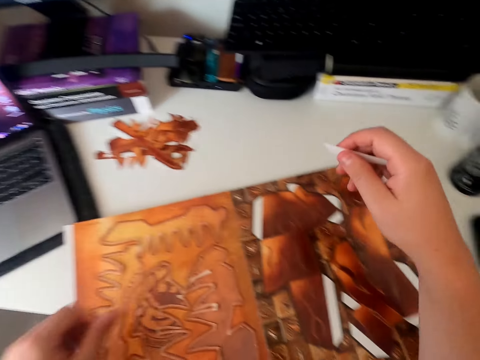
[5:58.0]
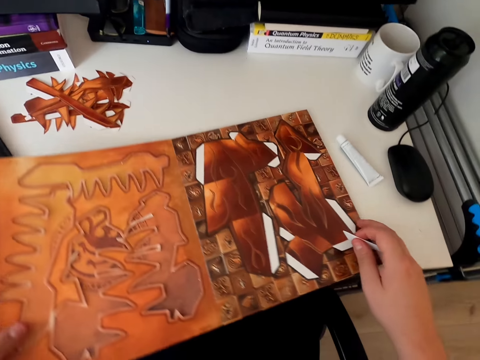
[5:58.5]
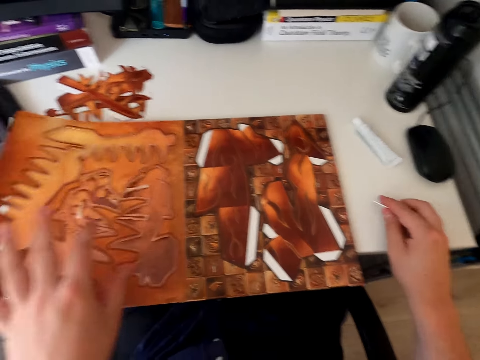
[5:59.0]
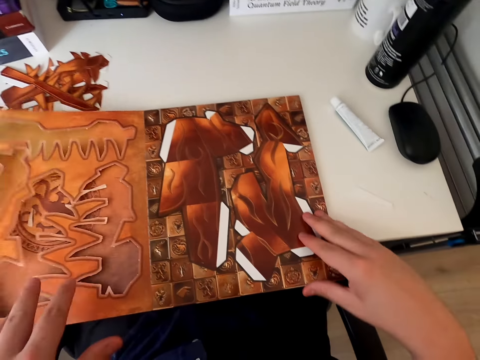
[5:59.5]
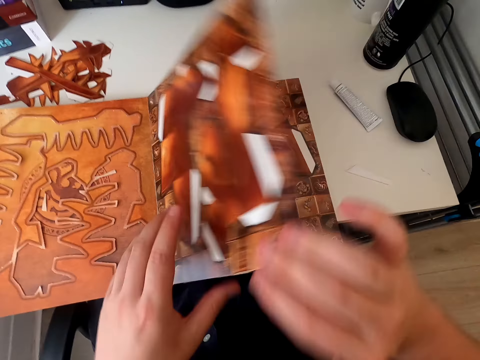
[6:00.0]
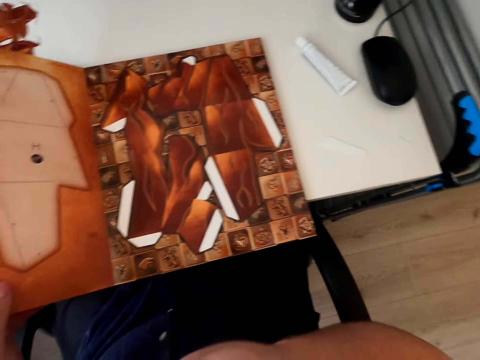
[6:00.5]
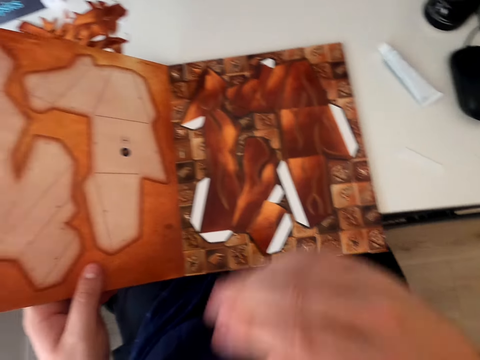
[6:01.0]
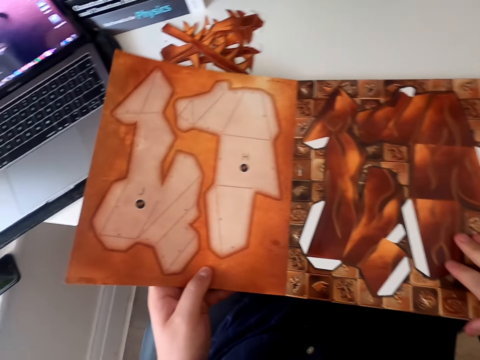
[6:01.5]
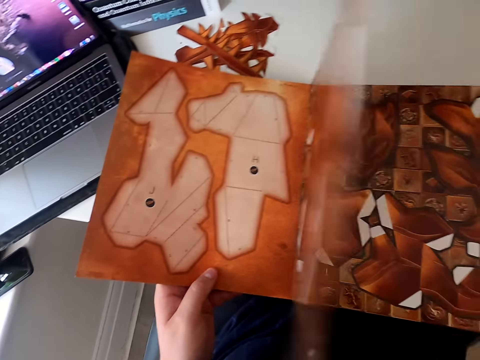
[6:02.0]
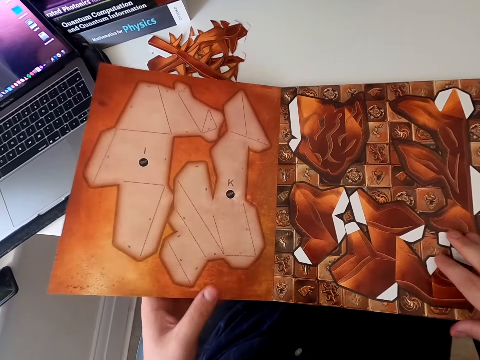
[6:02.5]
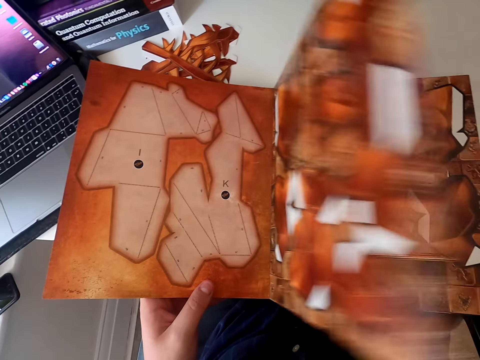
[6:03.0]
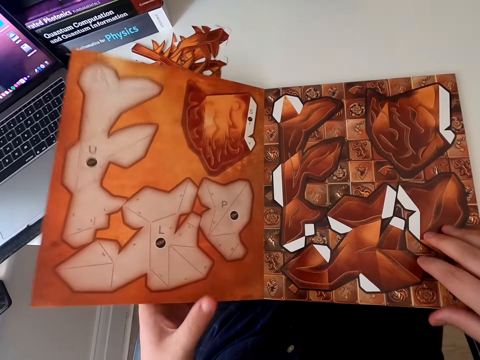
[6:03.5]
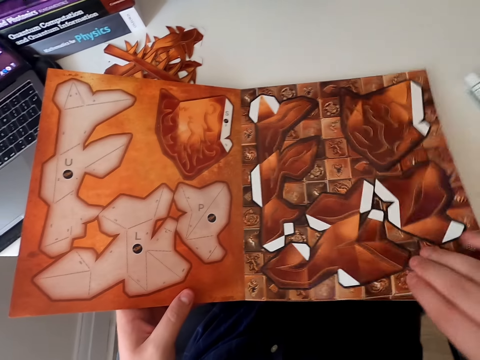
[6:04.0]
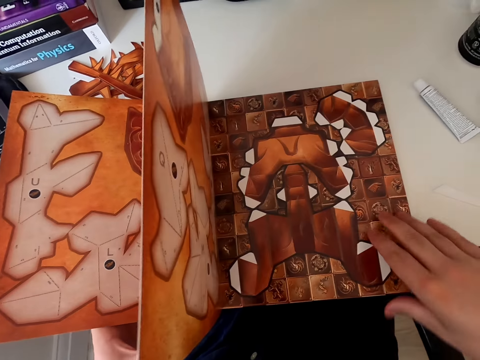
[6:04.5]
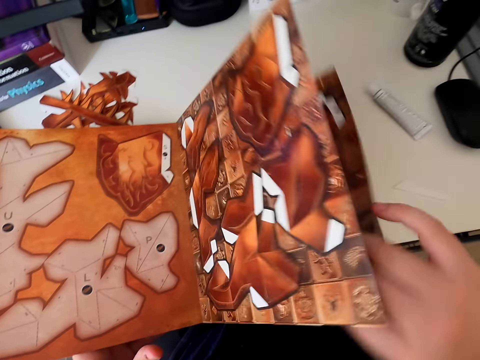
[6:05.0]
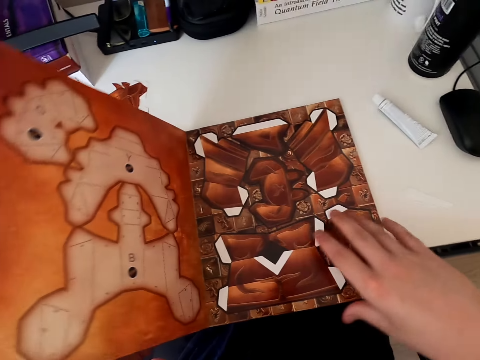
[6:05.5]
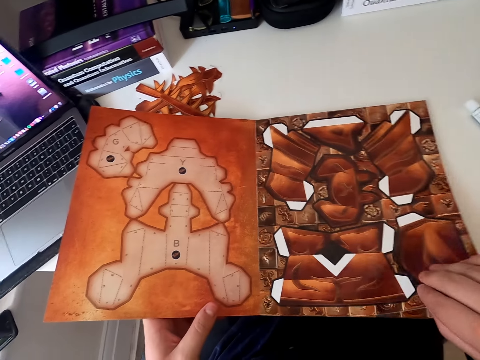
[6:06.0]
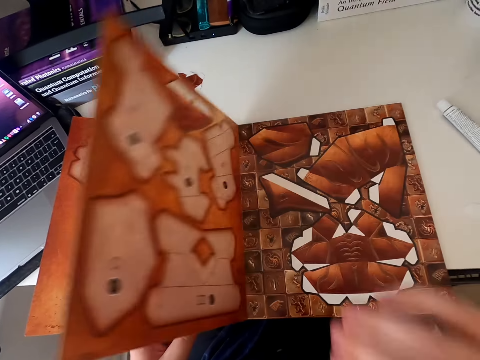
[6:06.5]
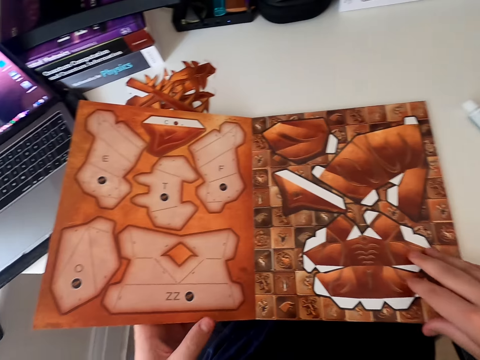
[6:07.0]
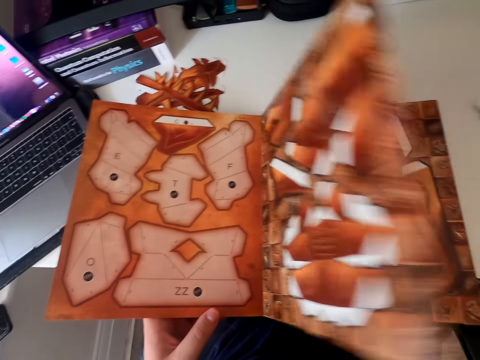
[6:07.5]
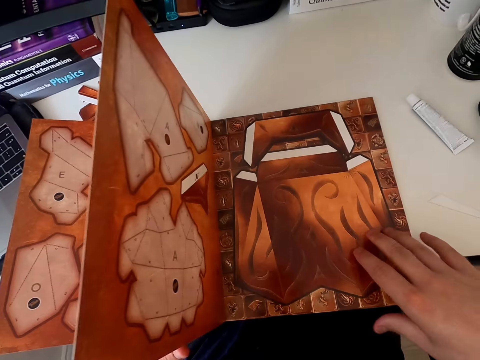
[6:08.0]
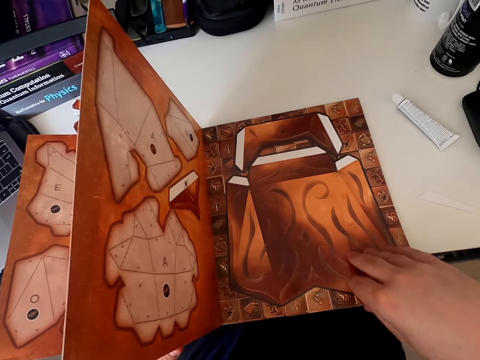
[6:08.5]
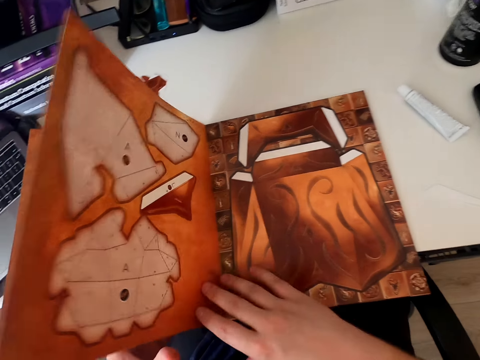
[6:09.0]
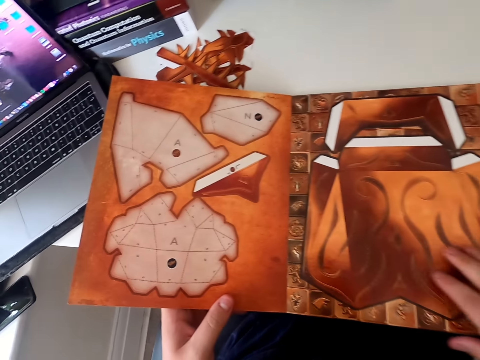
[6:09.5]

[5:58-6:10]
The camera wearer throws the paper craft on the table. They push the paper craft. They hold the paper craft. They turn the paper craft page. They hold the paper craft. They turn the paper craft page. They turn the paper craft page again. They hold the paper craft. They turn the paper craft page repeatedly. They hold the paper craft. They turn the paper craft page. They hold the paper craft.

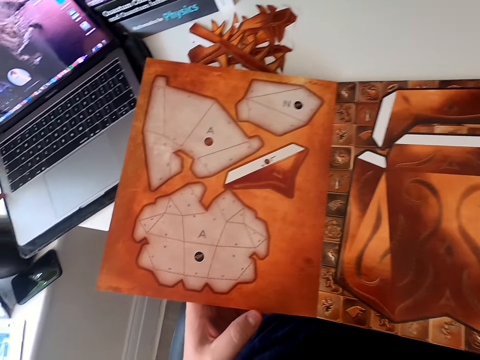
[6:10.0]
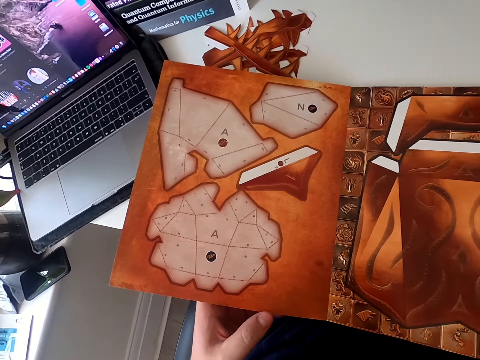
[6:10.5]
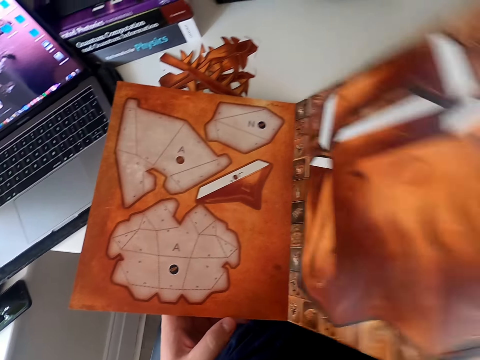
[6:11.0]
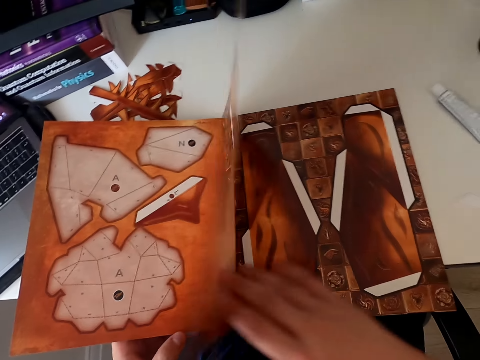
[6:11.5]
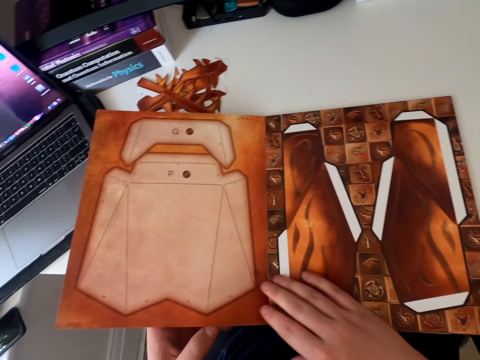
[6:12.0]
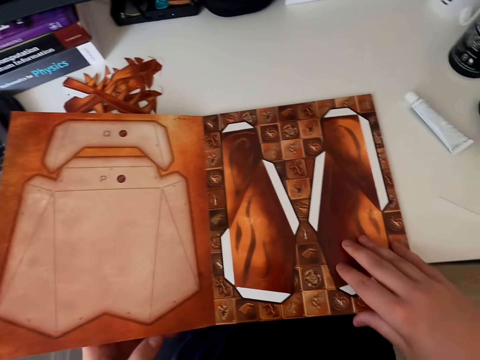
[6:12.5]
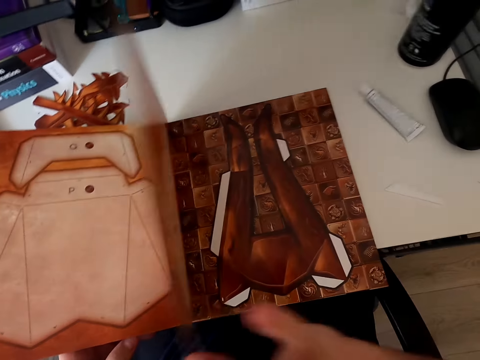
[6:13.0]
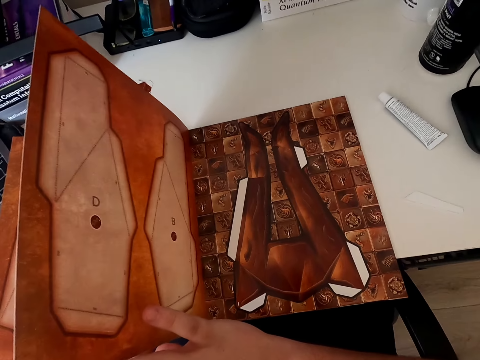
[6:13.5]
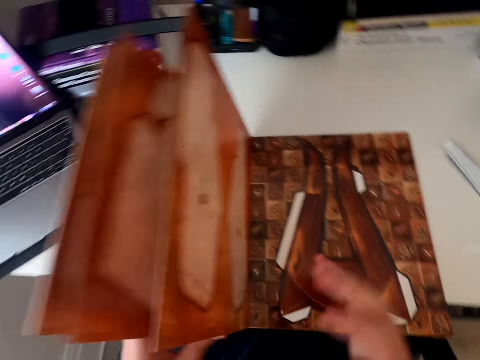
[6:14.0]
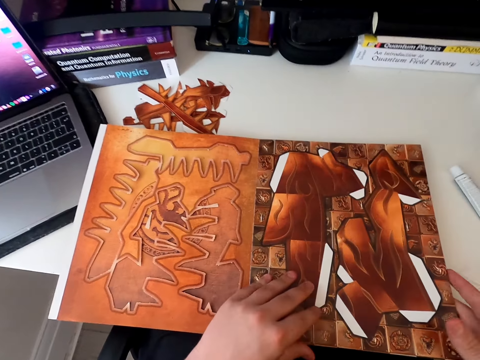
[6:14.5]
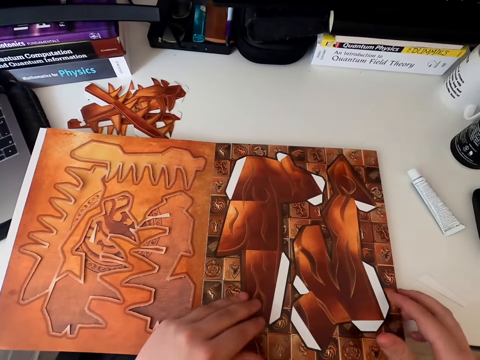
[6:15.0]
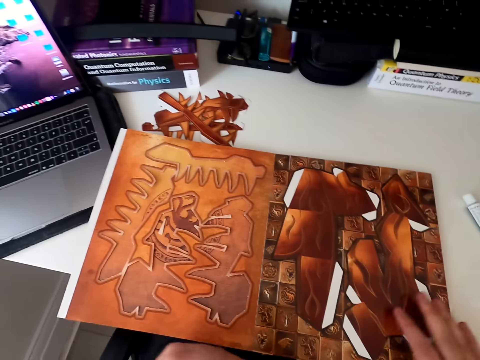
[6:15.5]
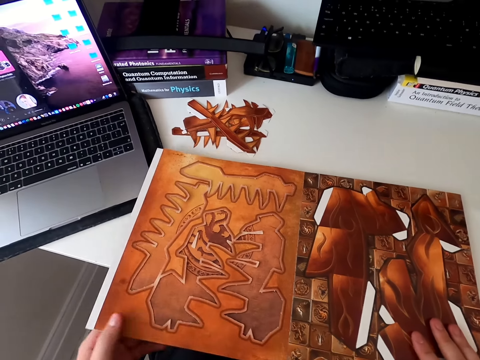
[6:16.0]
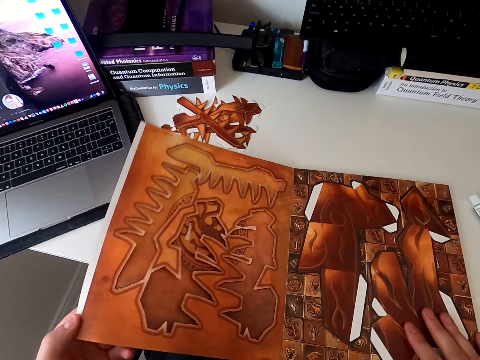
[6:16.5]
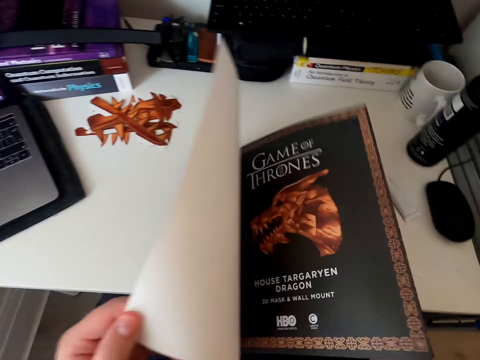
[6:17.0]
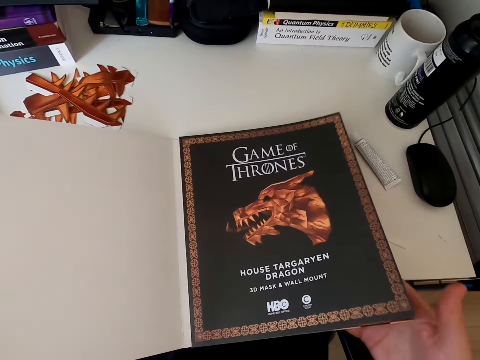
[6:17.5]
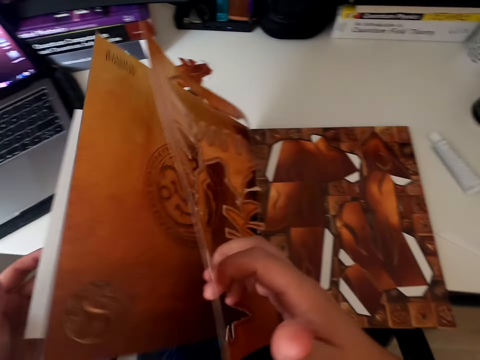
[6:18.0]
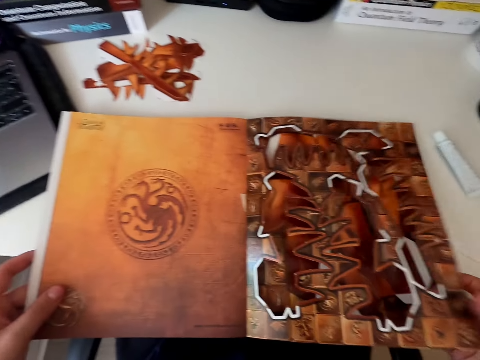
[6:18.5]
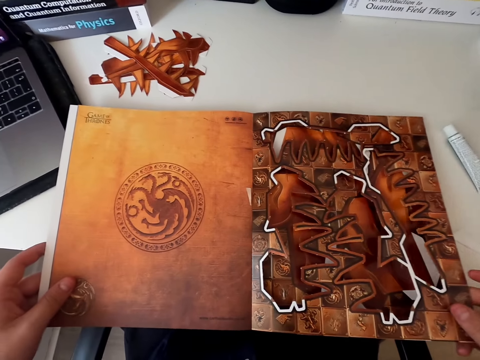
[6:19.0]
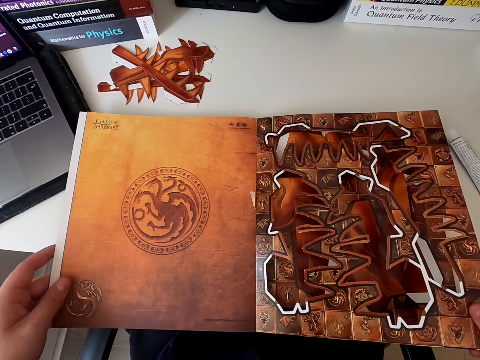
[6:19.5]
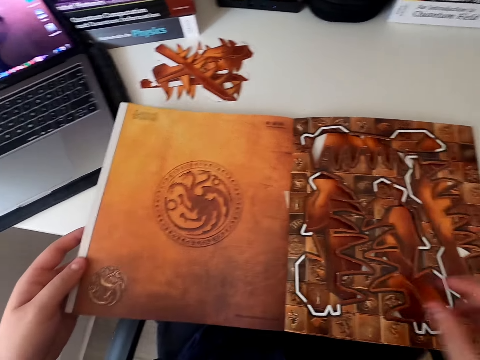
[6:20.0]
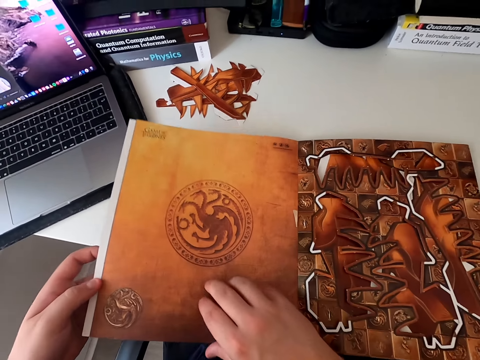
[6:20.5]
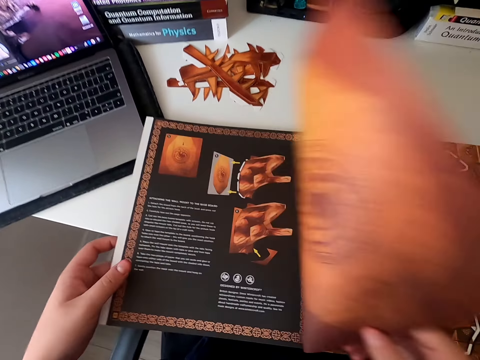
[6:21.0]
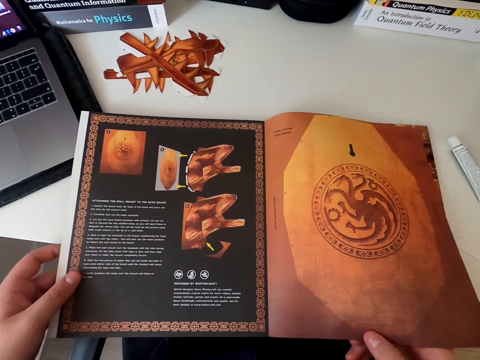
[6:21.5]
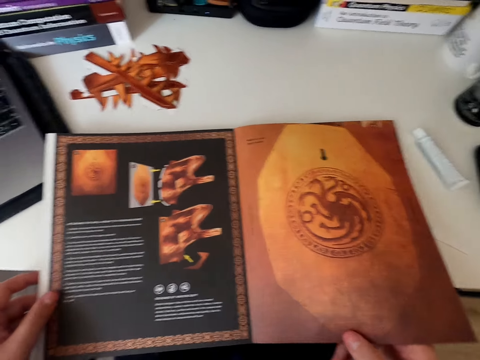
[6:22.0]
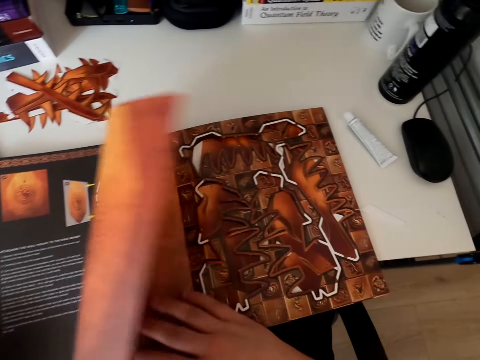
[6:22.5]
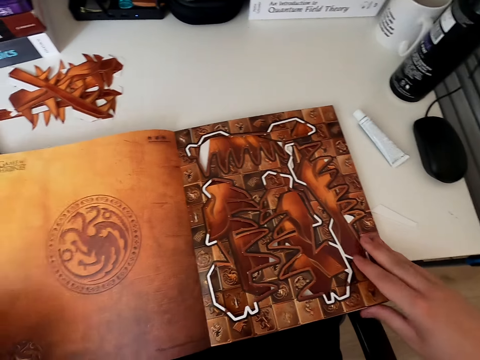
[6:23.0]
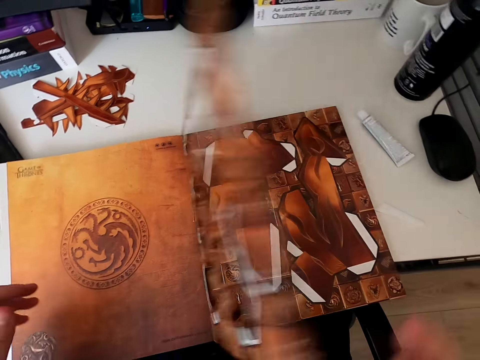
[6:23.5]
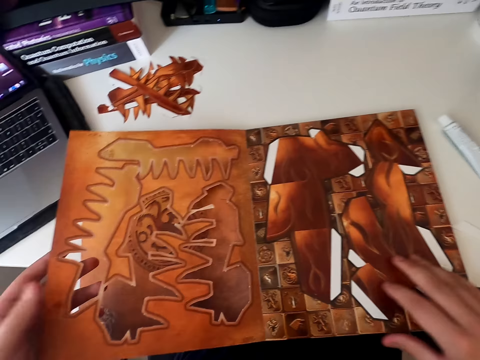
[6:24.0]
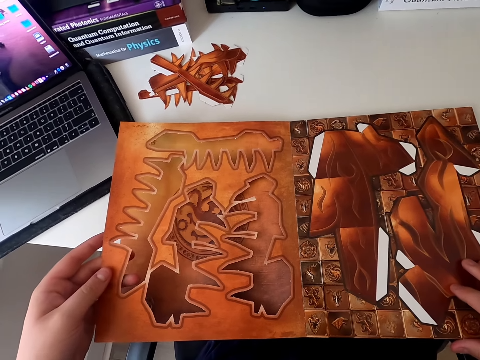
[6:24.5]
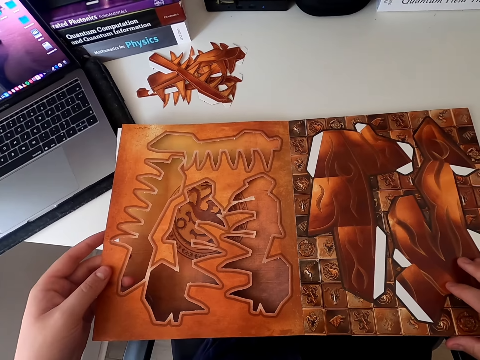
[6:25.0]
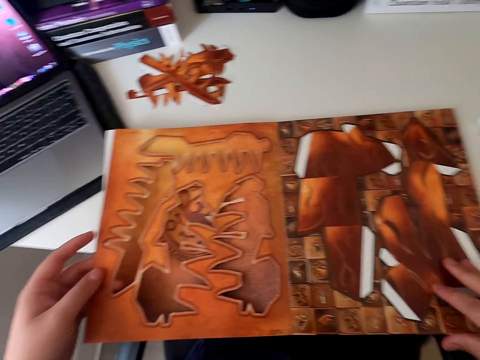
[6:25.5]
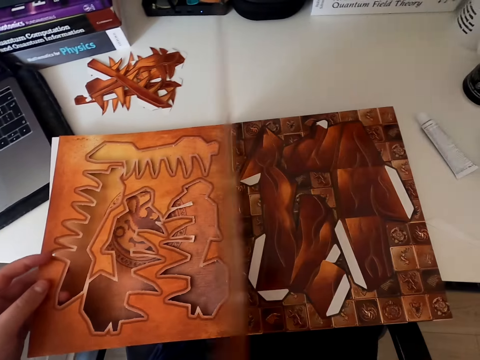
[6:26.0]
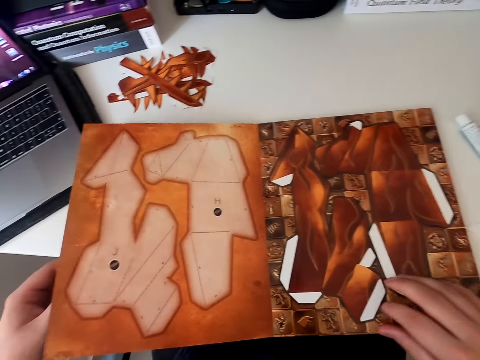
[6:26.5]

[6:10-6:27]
The camera wearer stares at the paper craft. They turn the paper craft page. They hold the paper craft. They turn the paper craft page. They stare at the paper craft. They turn the paper craft page. They stare at the paper craft. They turn the paper craft page. They hold the paper craft. They turn the paper craft page. They turn the paper craft page again. They stare at the paper craft. They turn the paper craft page. They stare at the paper craft. They turn the paper craft page. They turn the paper craft page again. They stare at the paper craft. They turn the paper craft page.
